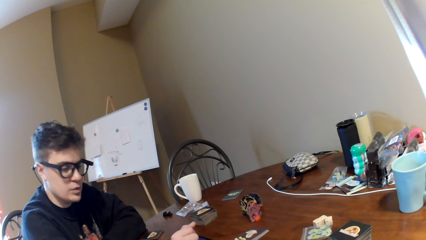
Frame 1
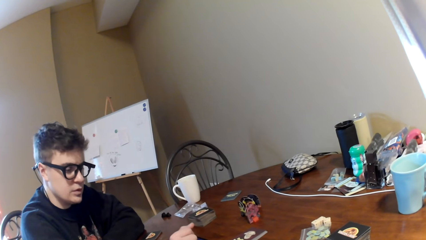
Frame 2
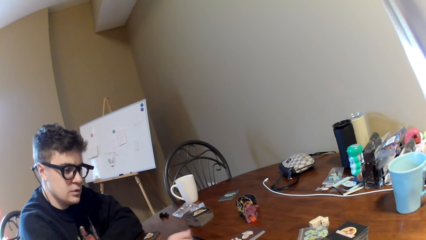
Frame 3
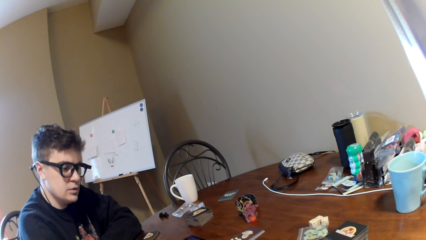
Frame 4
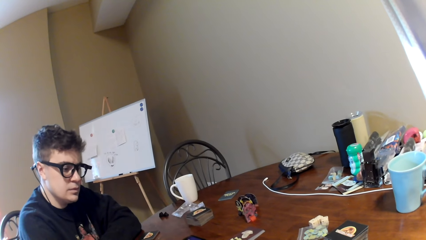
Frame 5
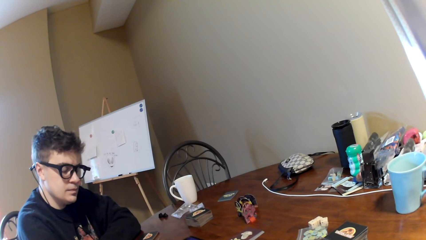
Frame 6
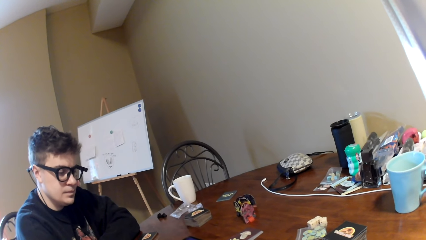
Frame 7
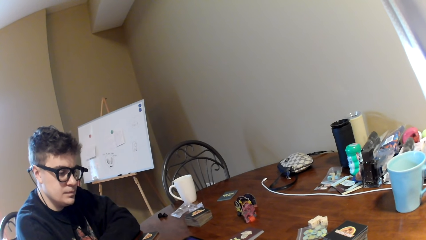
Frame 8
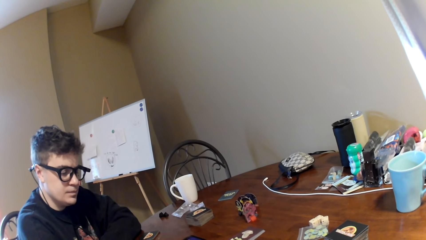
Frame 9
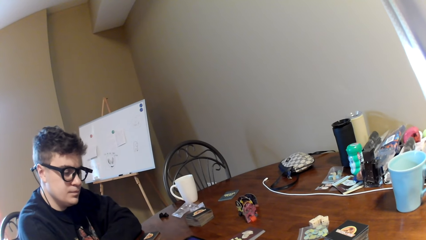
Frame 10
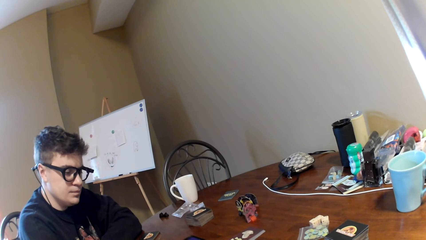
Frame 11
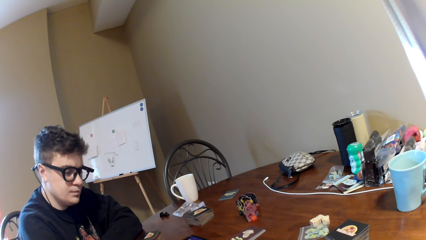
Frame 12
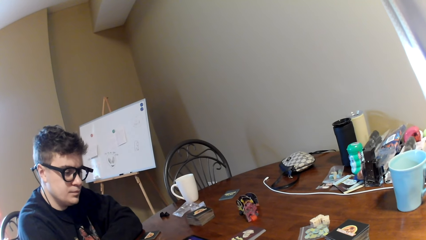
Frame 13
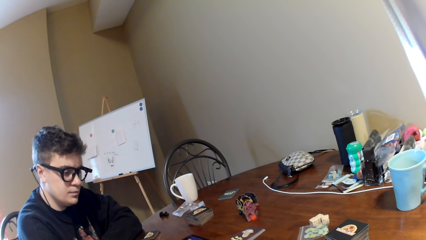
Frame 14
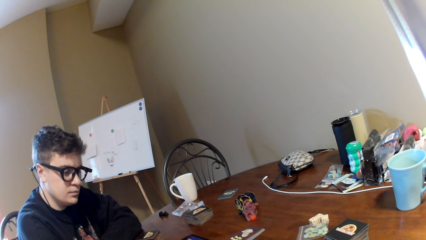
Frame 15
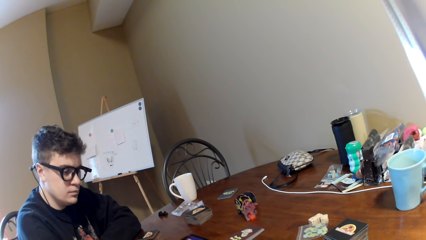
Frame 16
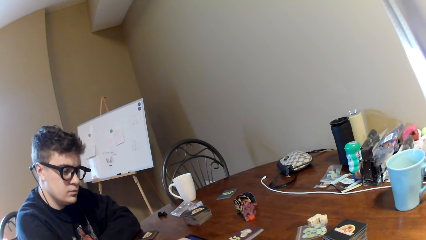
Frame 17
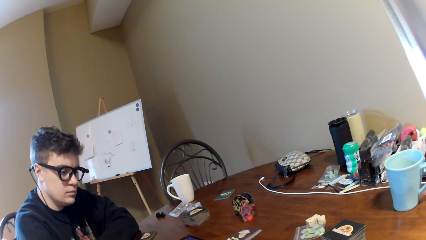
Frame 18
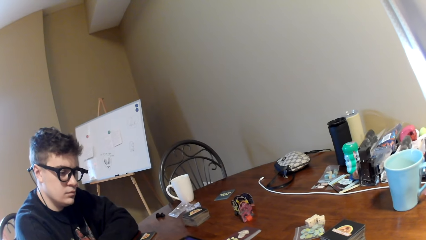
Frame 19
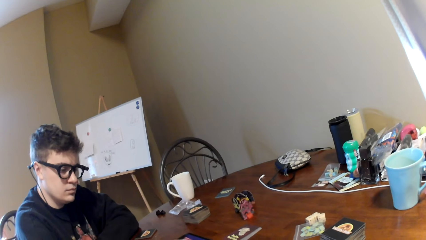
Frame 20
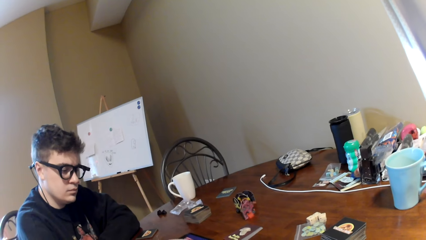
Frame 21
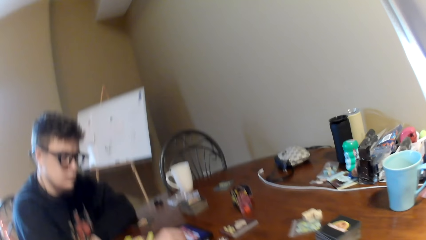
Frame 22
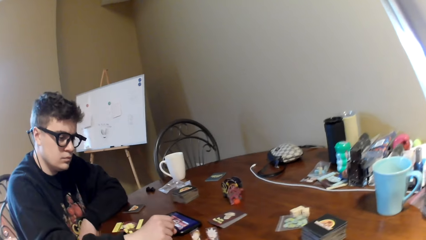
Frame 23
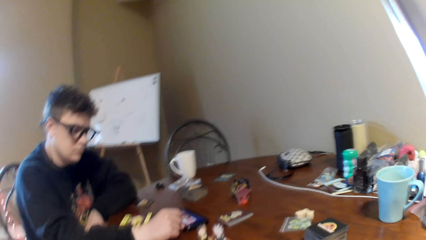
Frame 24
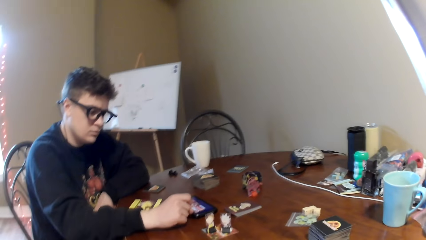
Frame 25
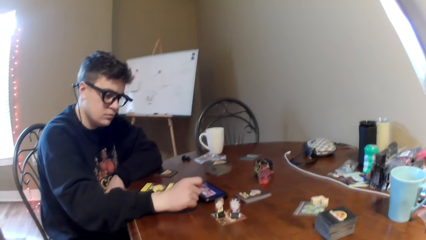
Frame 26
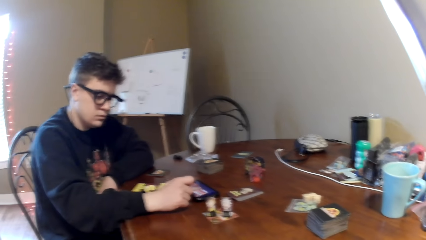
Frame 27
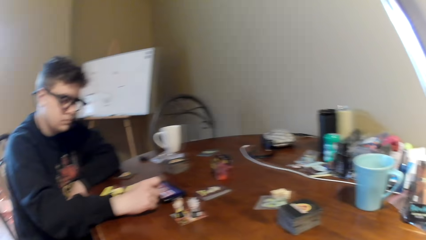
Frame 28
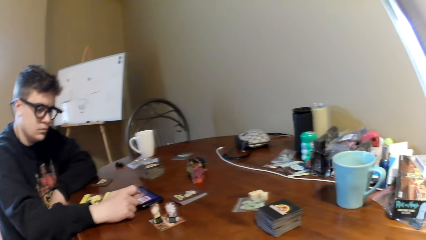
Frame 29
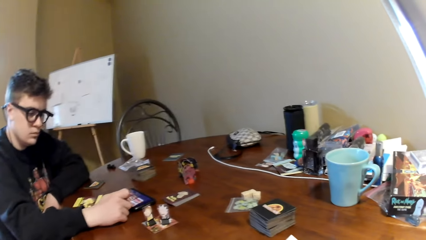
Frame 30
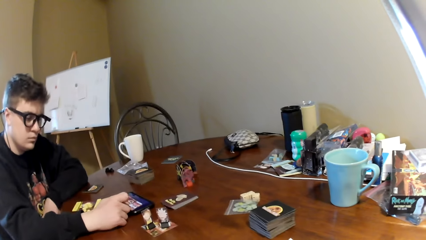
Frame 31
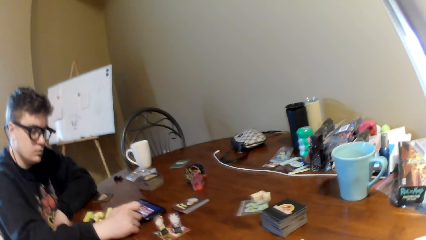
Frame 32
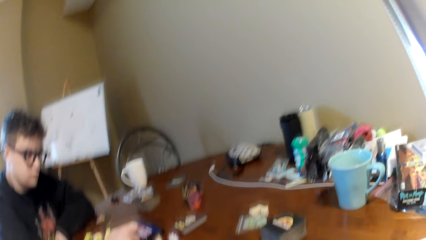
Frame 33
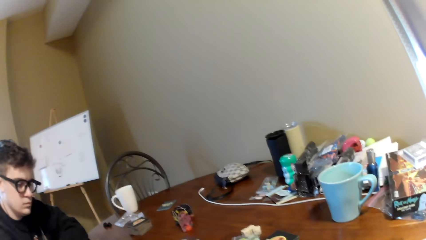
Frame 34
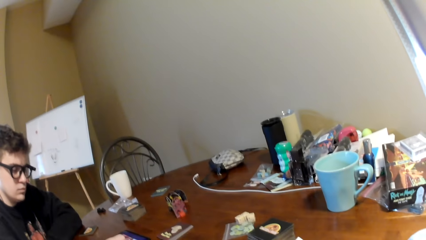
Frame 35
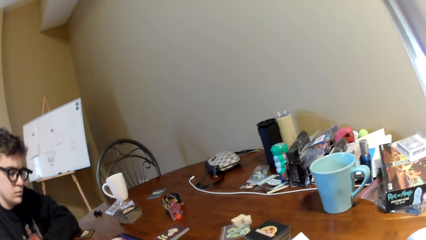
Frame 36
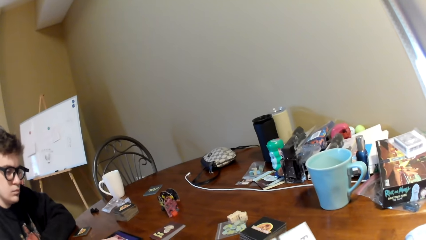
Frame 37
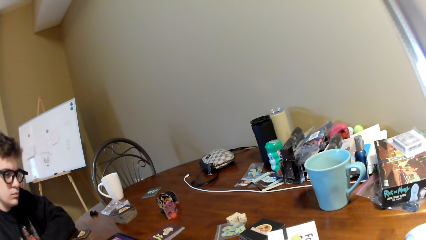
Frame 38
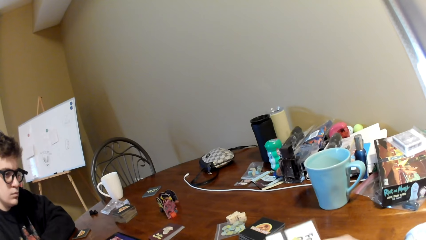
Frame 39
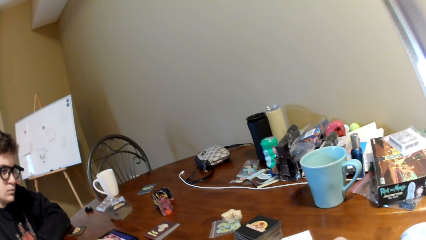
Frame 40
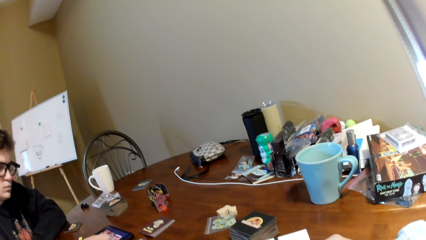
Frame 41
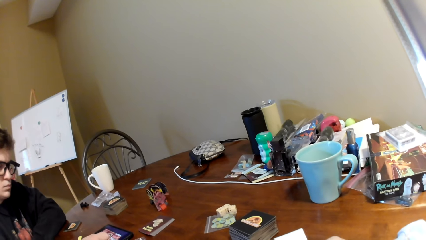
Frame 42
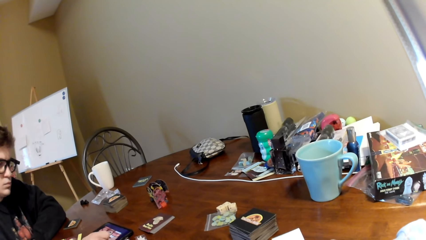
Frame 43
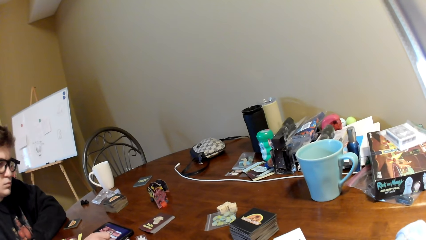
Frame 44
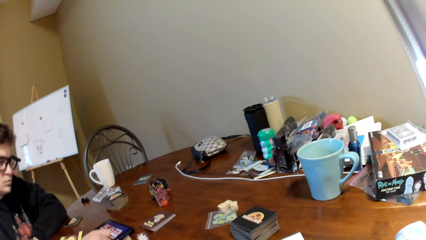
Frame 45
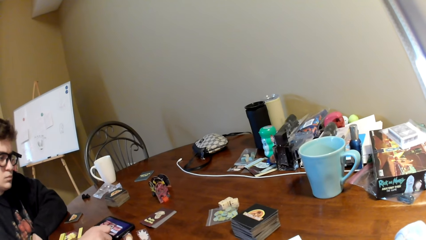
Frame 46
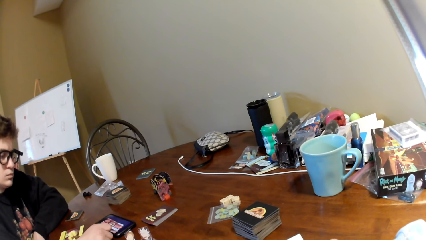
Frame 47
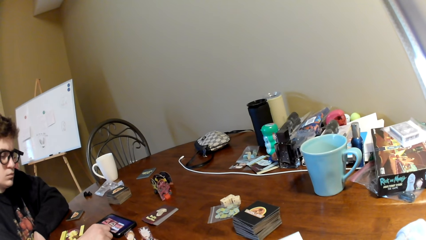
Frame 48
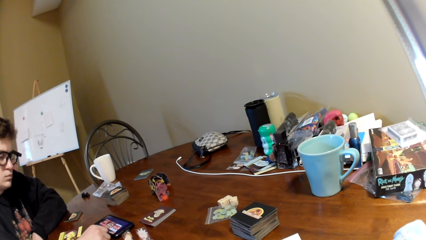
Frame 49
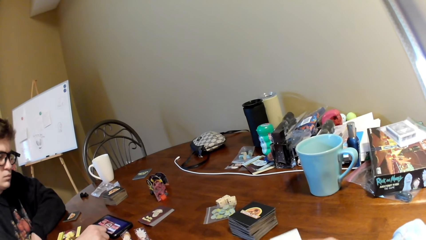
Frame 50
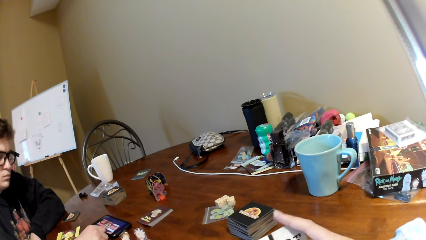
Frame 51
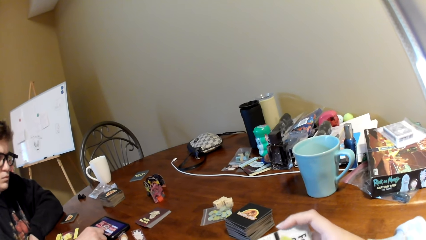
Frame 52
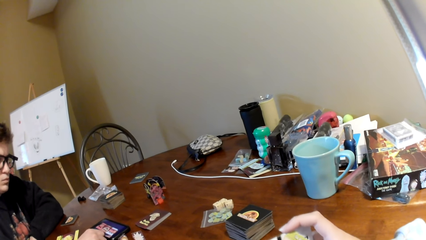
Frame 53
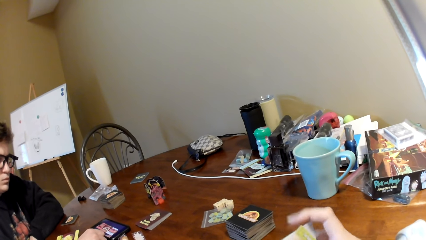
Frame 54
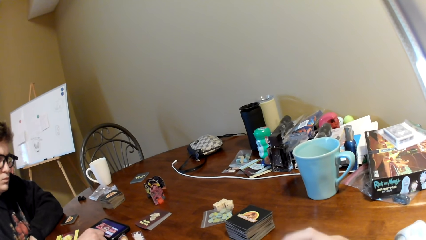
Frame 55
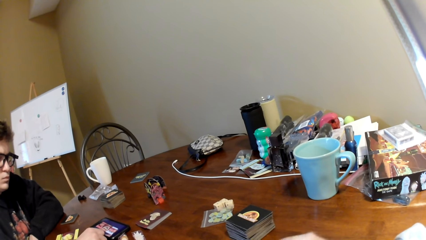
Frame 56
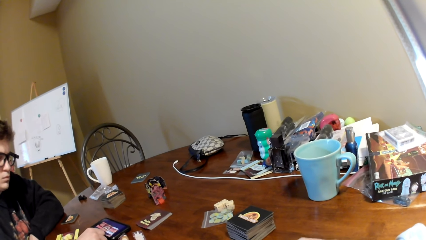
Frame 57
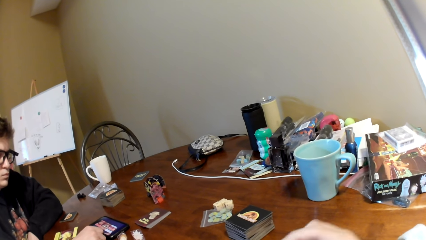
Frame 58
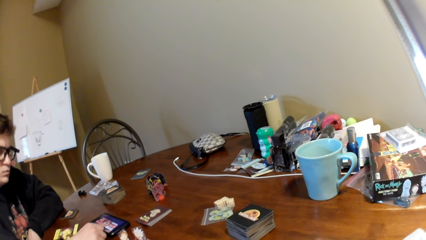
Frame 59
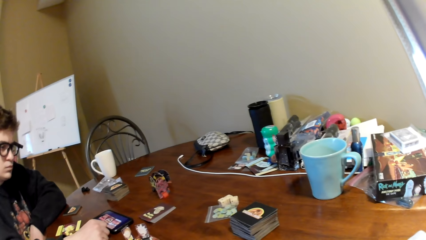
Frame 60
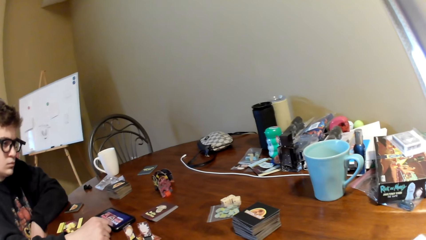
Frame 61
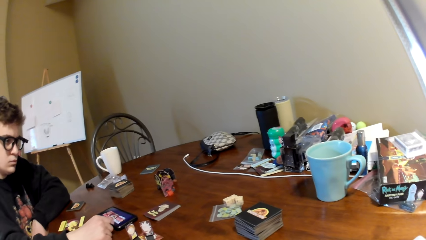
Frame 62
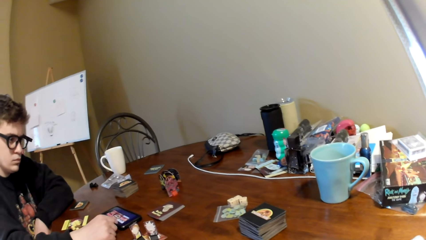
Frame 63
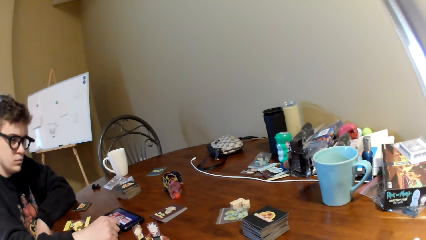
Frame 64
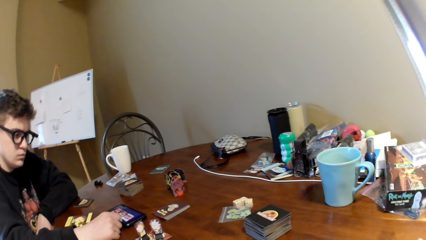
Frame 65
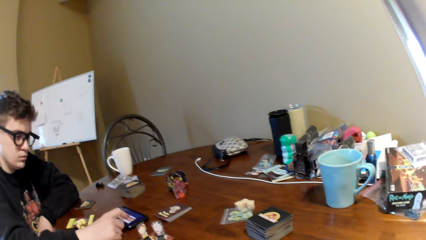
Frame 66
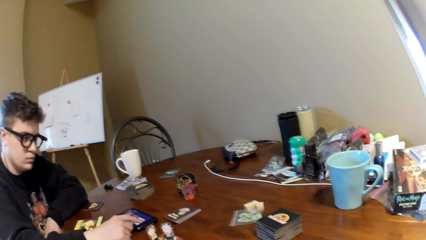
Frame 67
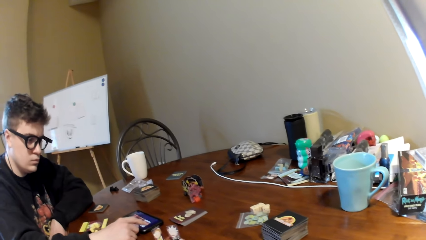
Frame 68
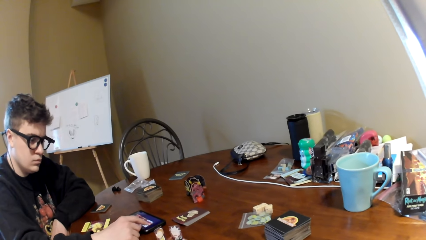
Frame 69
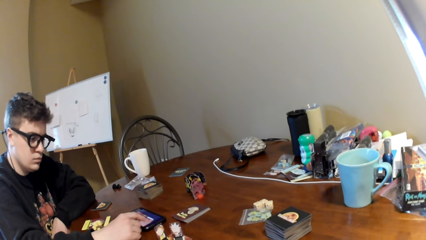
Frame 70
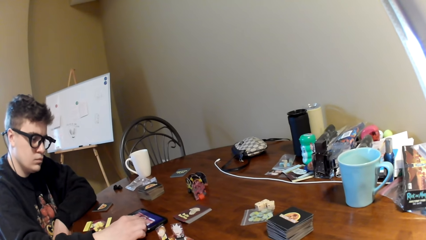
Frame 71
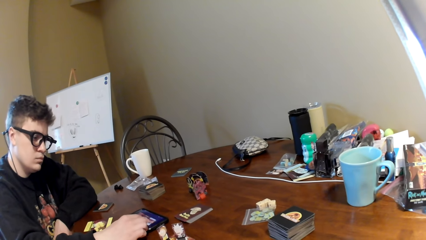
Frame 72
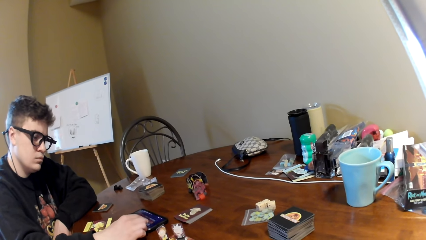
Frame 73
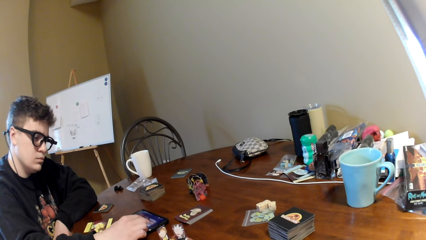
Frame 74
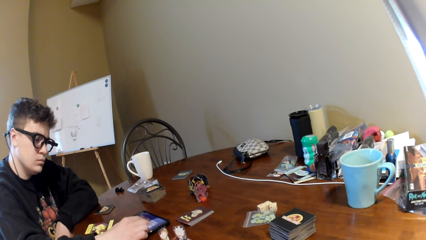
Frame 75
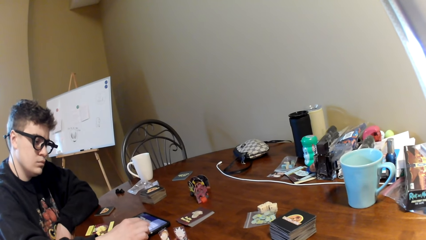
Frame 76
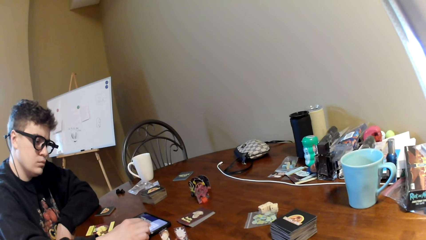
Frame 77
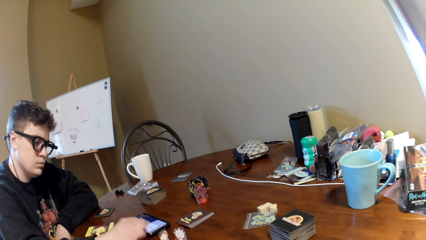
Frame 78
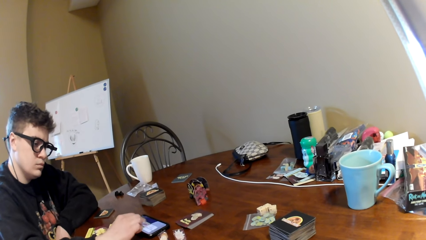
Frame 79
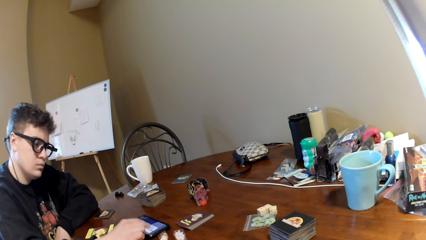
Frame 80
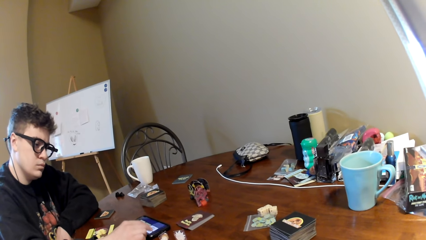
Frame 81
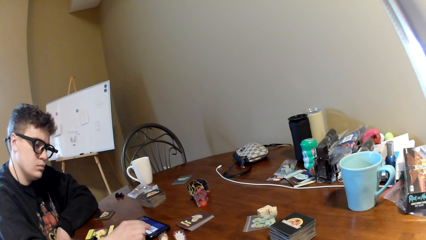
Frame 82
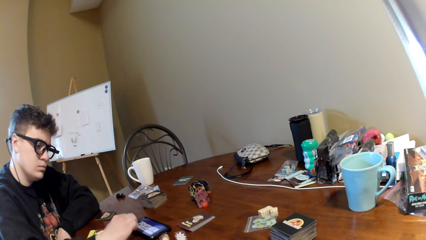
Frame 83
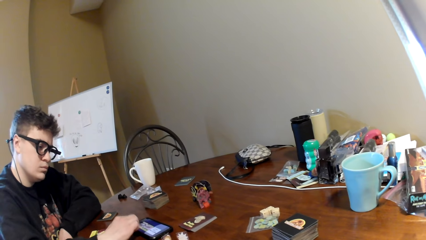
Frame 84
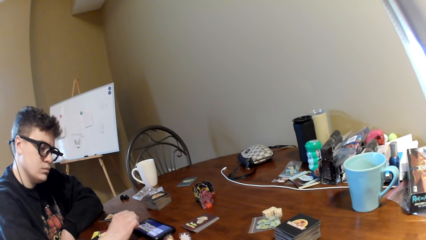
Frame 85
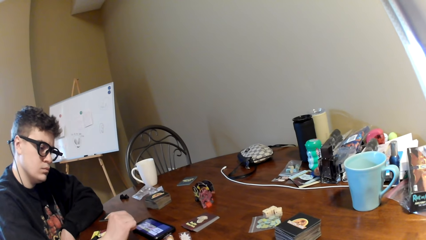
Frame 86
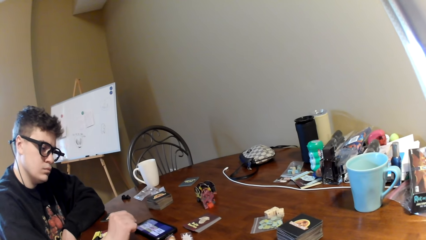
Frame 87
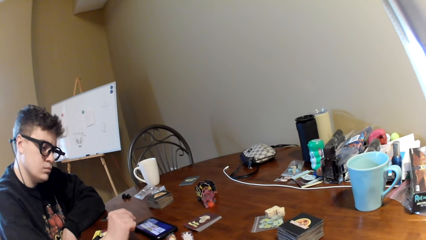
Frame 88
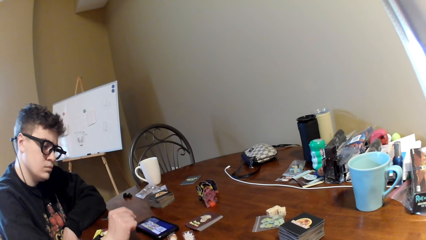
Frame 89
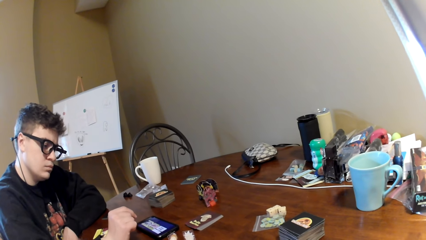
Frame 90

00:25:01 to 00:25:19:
A man interacts with the camera wearer. The man operates a mobile phone. The camera wearer looks around a room. The man operates the phone. The camera wearer moves the hands and adjusts cards on a table. She adjusts the cards on her hand. She looks around the room. The man operates the mobile phone.
